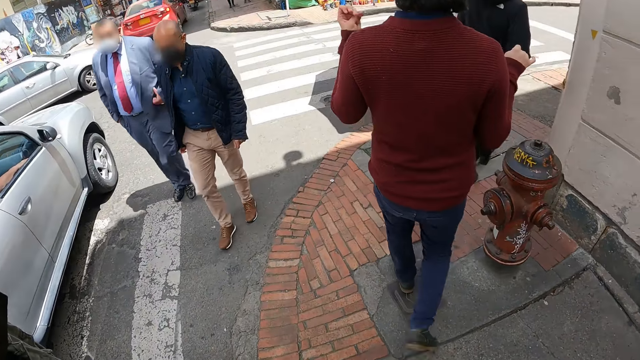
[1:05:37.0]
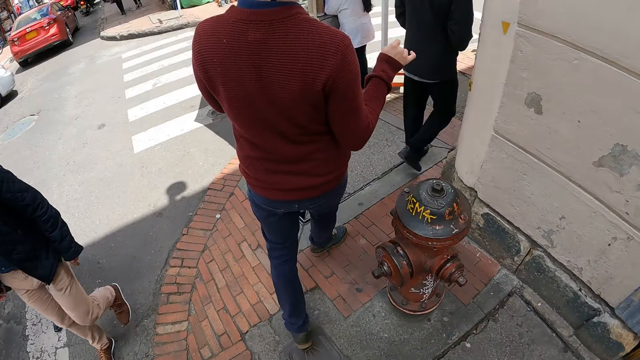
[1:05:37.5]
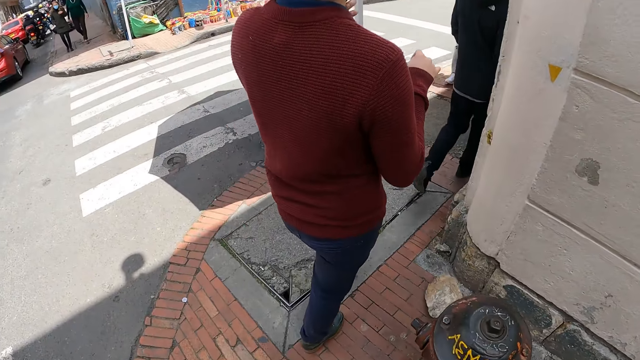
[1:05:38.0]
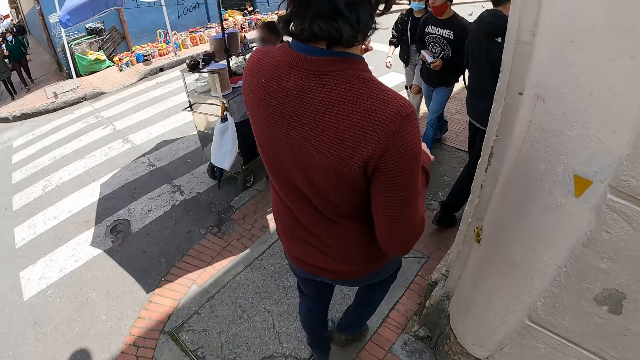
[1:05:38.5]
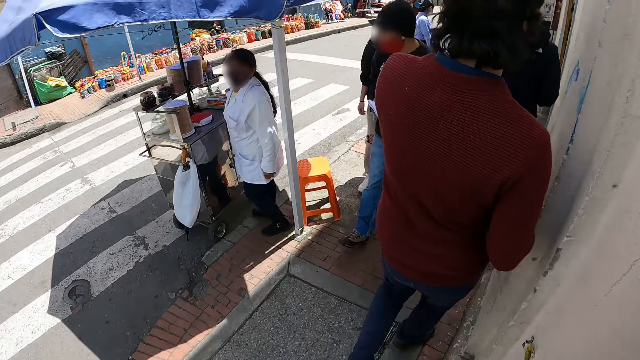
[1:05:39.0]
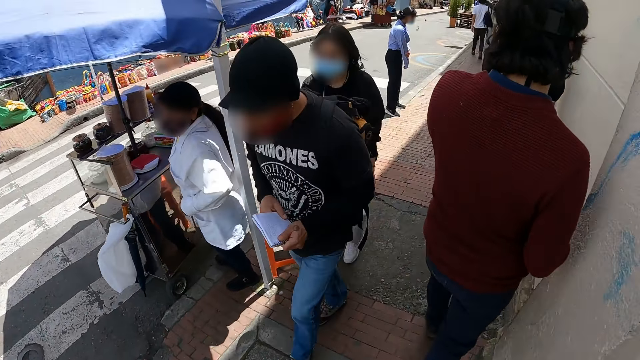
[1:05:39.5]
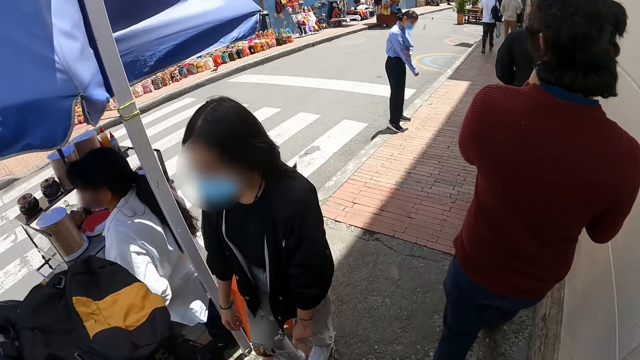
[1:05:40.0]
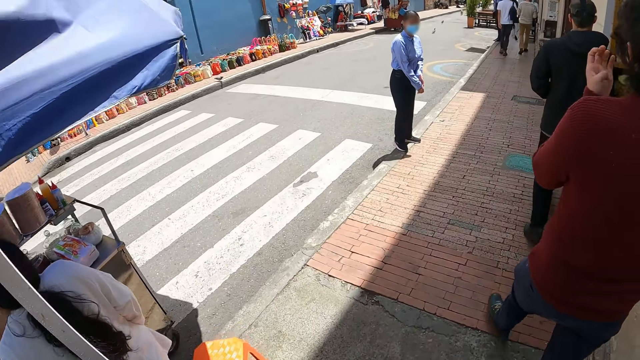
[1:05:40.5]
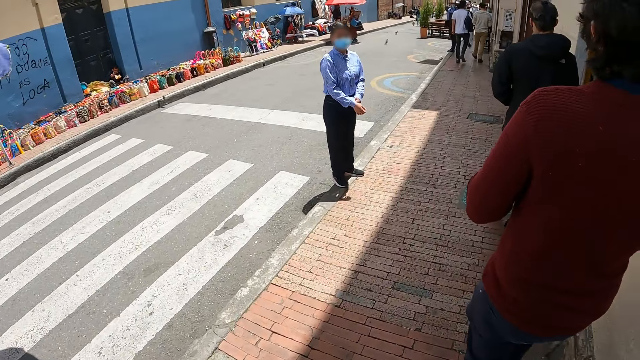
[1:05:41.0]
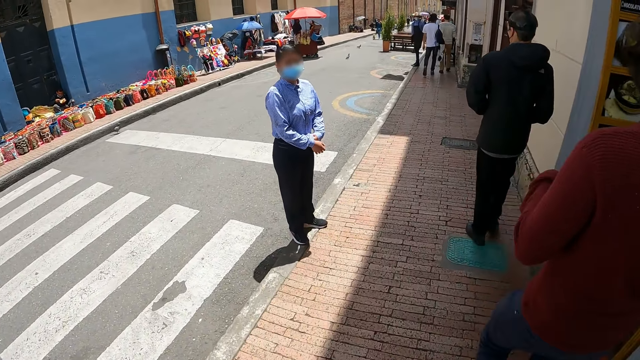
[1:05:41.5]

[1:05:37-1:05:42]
The camera wearer walks on the pavement.

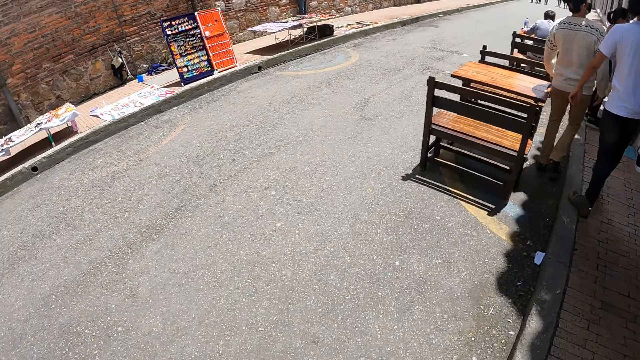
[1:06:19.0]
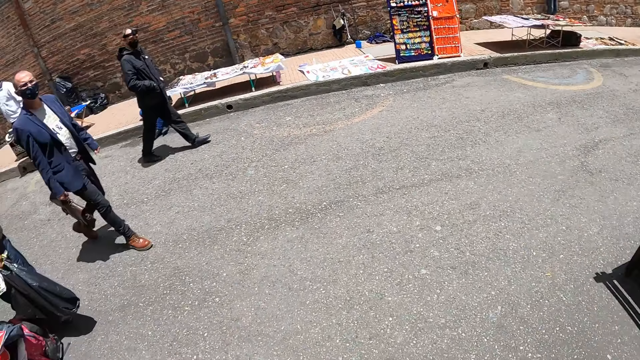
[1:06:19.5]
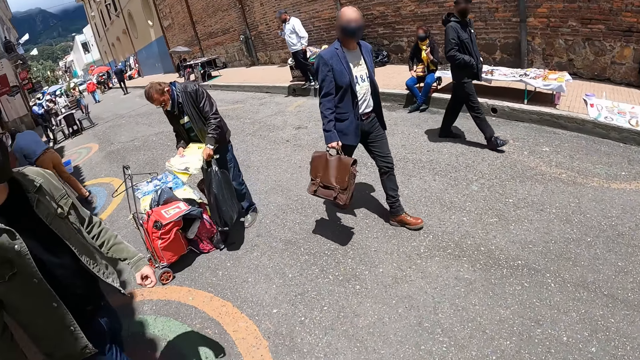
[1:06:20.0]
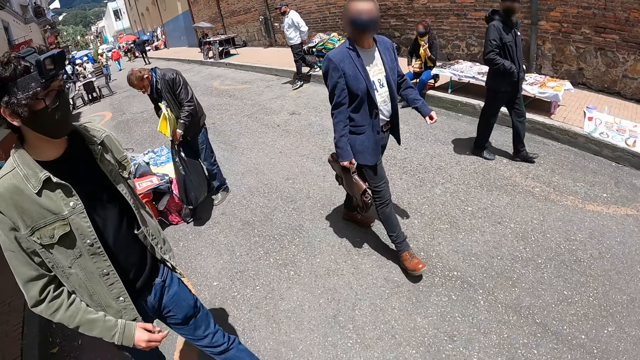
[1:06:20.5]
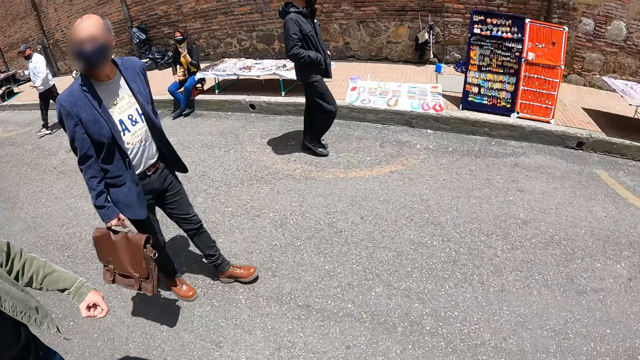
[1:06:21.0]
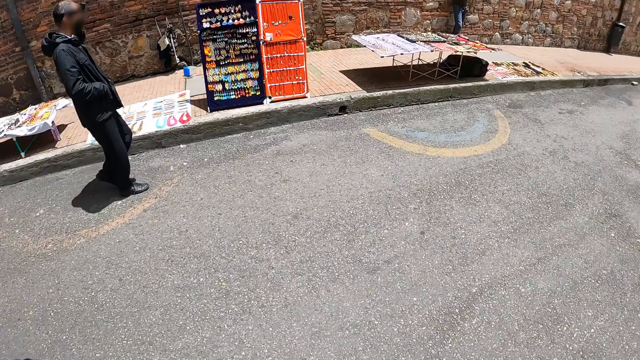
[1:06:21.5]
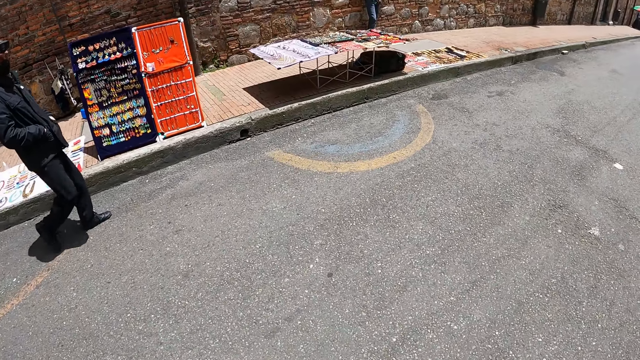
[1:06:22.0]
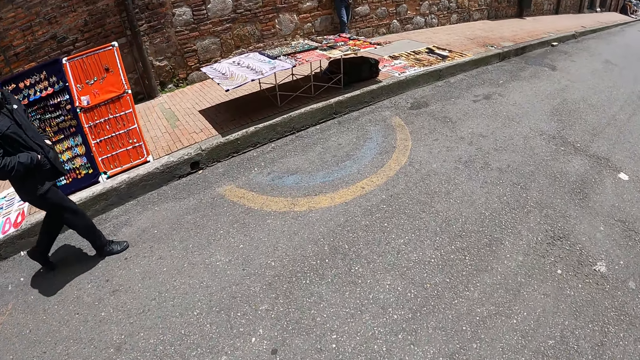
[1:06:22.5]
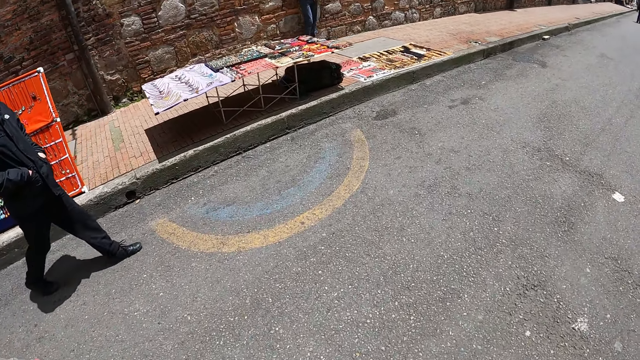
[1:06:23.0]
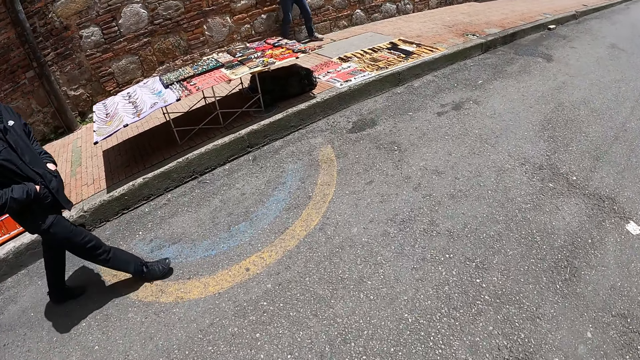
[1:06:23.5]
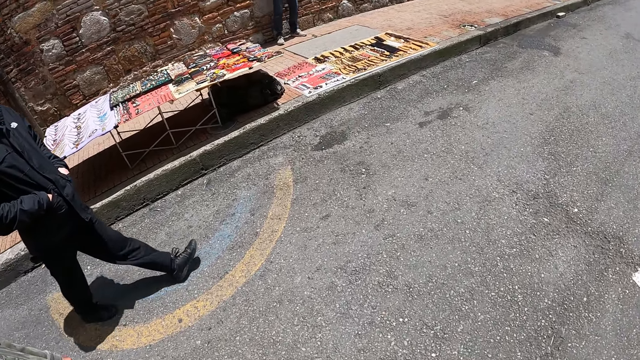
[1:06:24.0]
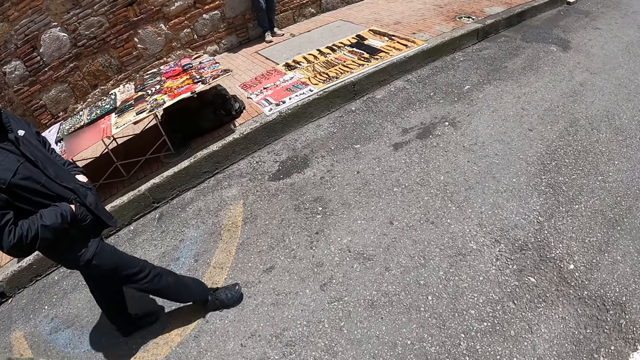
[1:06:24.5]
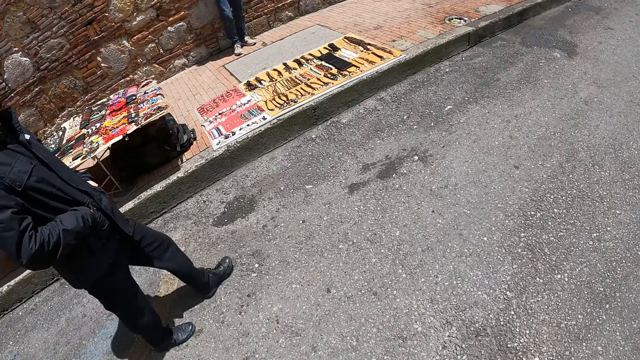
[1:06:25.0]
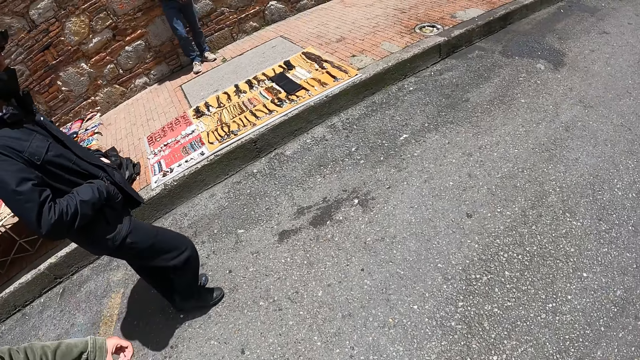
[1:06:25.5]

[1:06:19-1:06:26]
The camera wearer looks around. They walk on the road.

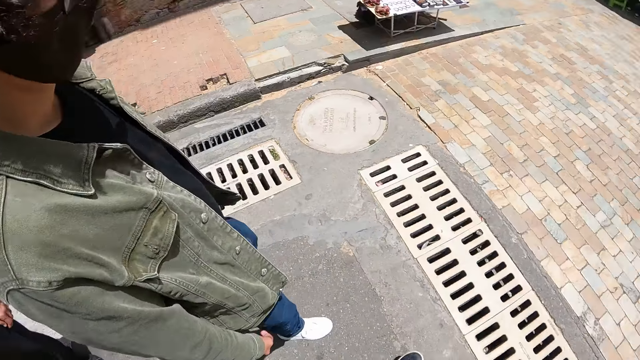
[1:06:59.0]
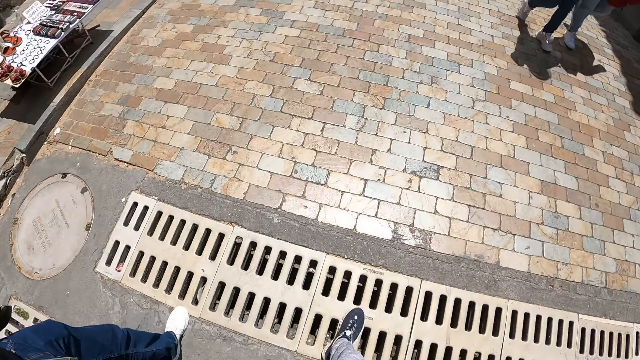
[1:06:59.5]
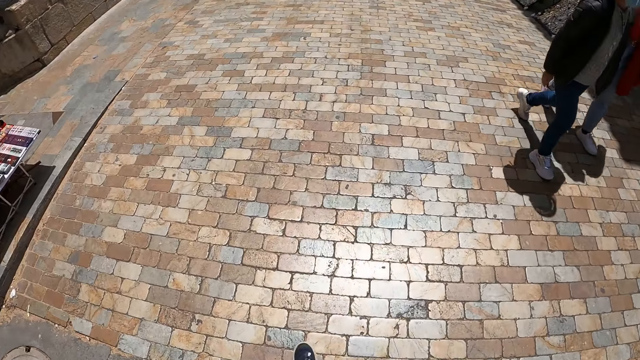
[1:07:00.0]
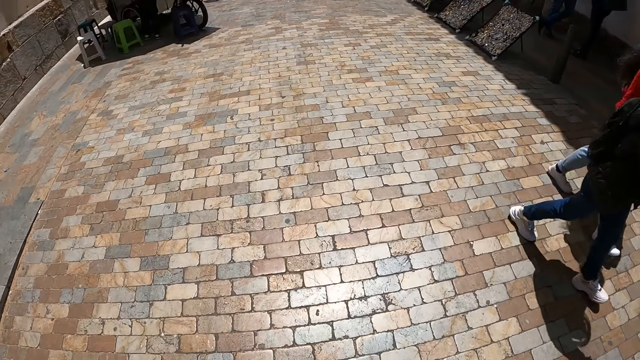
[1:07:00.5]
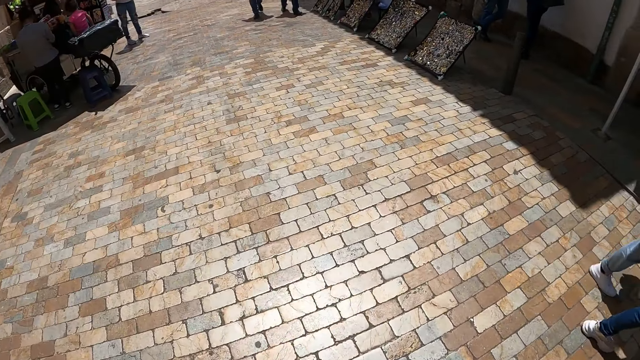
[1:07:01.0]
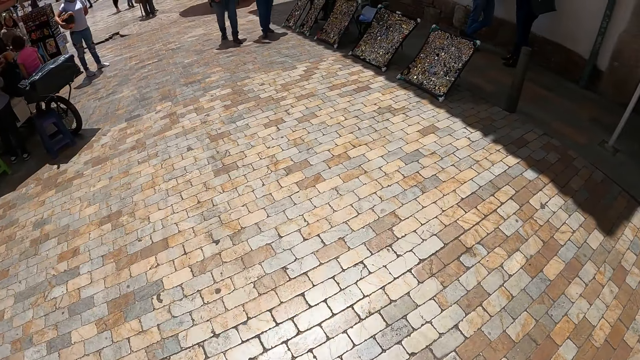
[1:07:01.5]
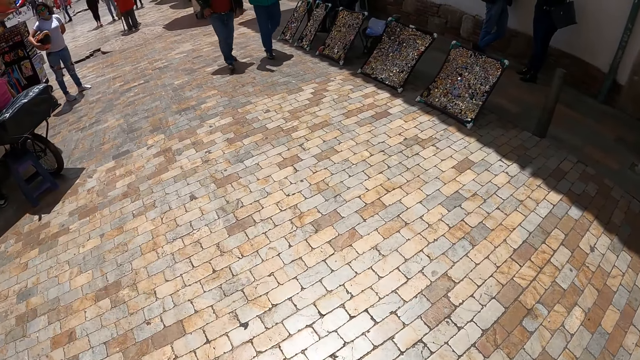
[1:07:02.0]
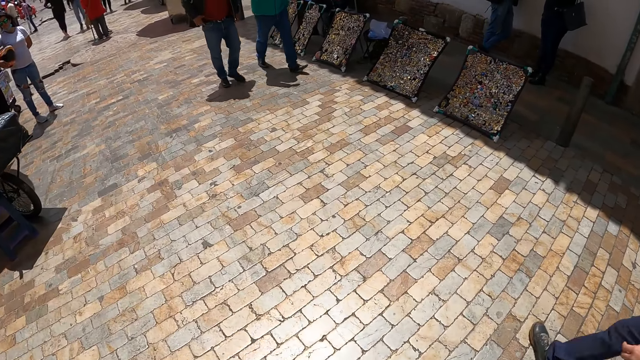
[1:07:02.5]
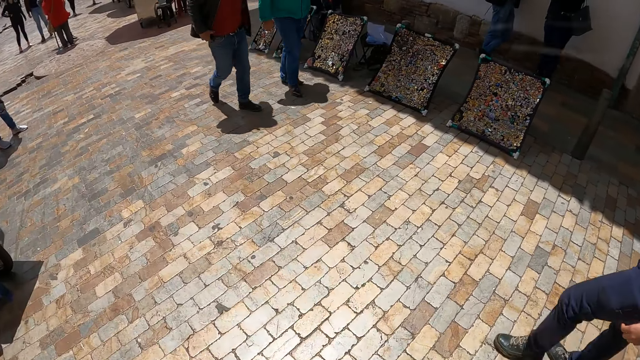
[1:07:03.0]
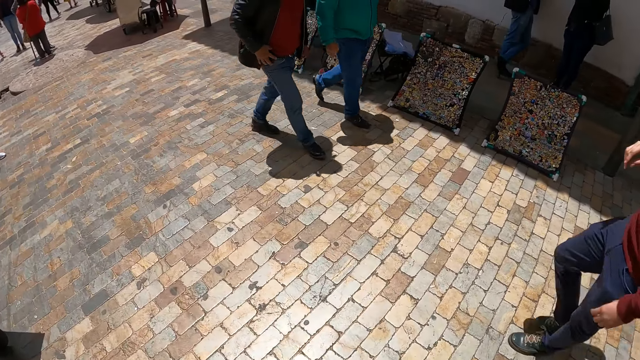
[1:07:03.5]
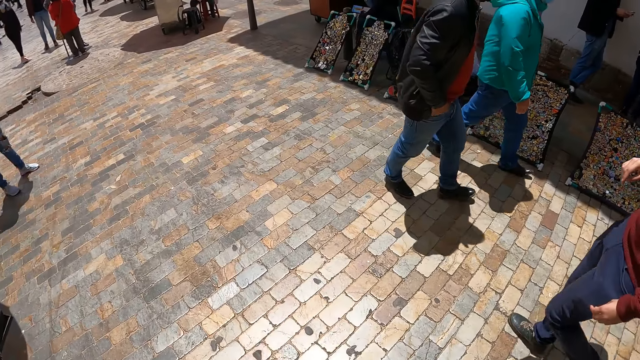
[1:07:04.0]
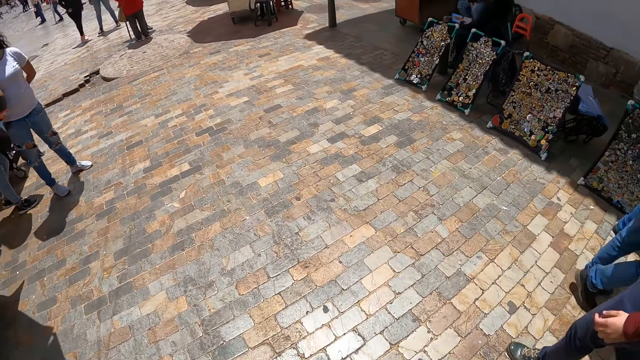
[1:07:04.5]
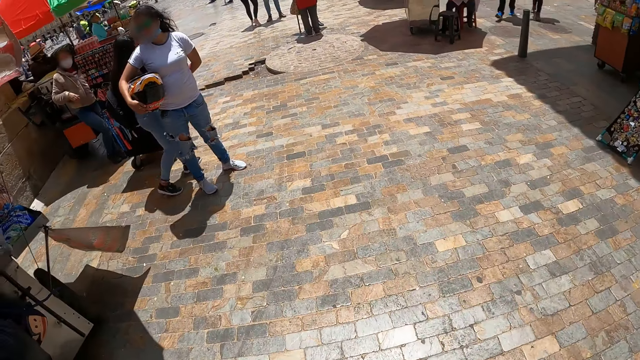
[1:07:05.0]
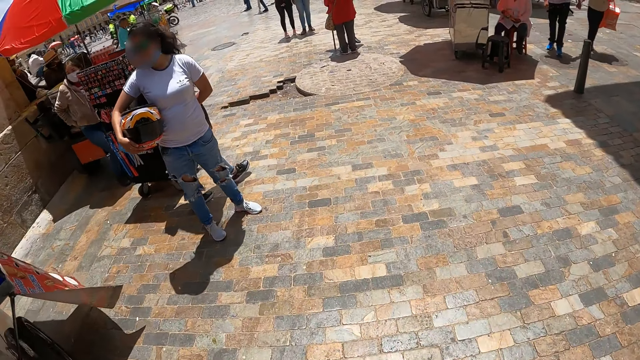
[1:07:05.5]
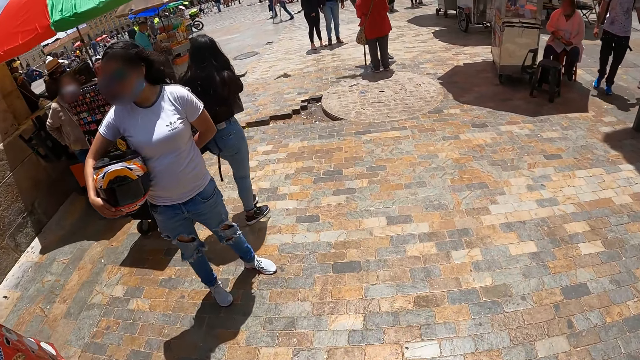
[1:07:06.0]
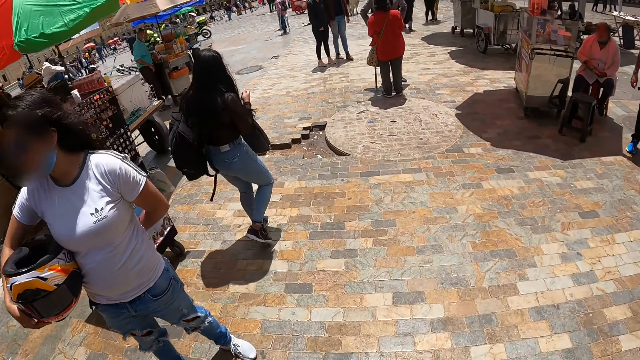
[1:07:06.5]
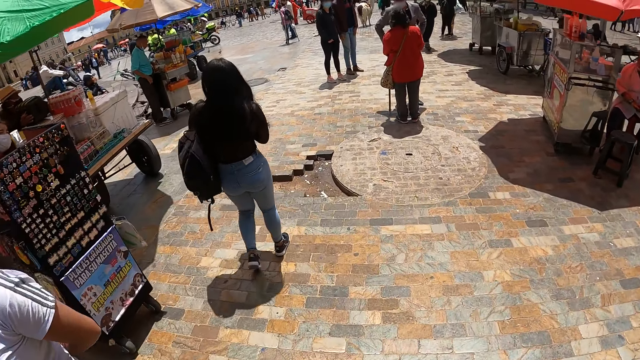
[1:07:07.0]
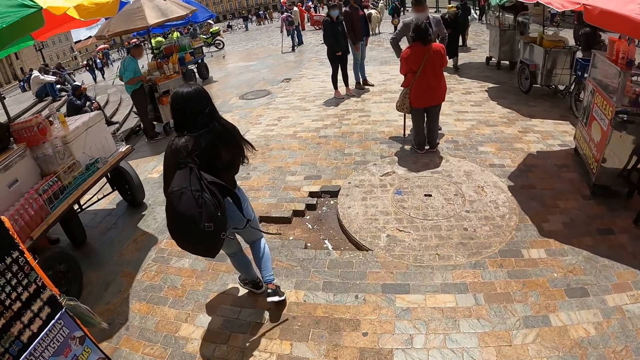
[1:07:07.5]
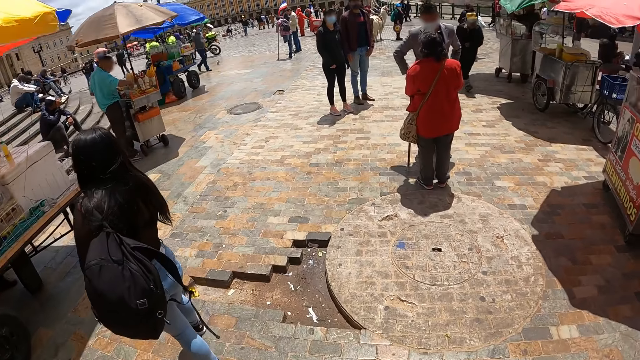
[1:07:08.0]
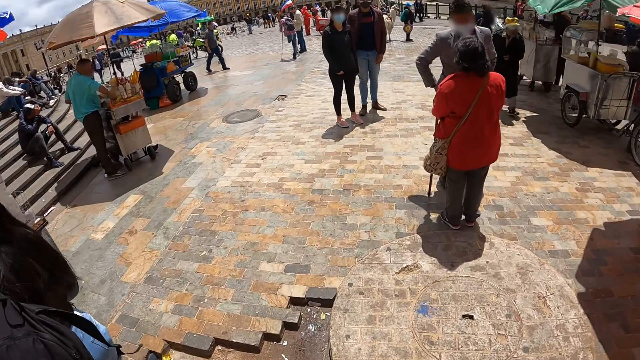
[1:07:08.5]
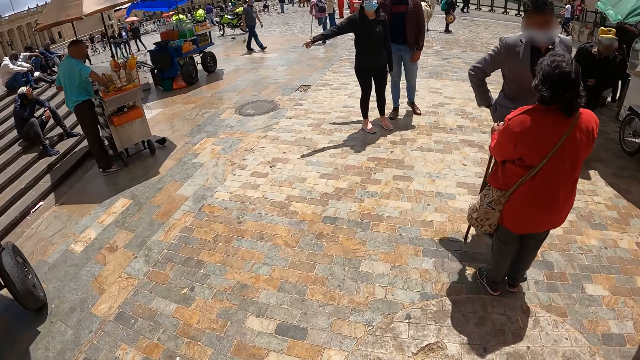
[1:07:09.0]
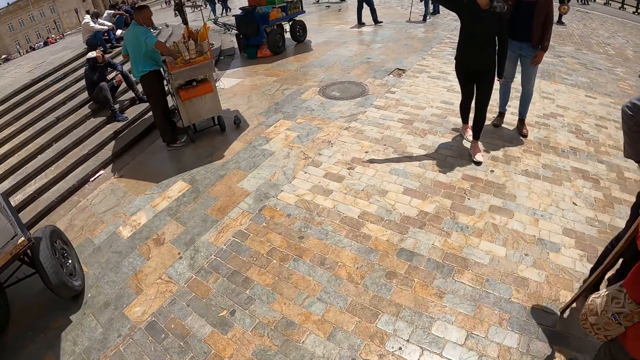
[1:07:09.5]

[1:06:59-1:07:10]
The camera wearer walks on the pavement.
